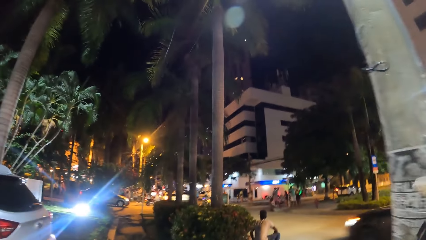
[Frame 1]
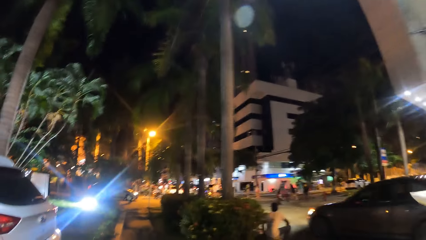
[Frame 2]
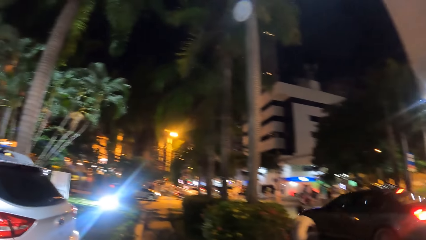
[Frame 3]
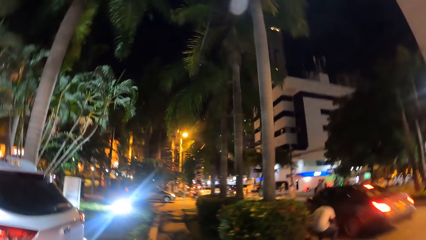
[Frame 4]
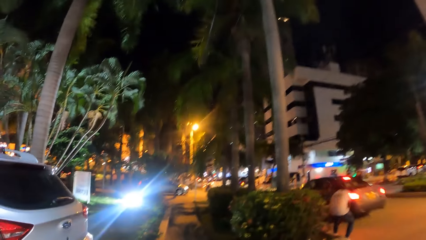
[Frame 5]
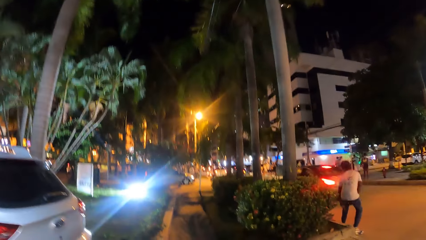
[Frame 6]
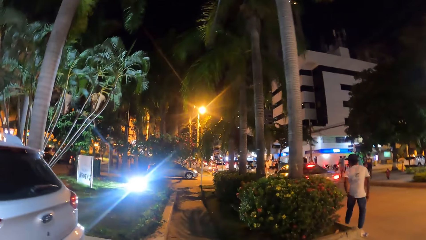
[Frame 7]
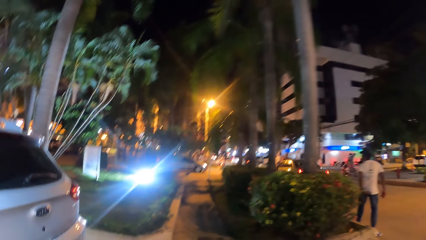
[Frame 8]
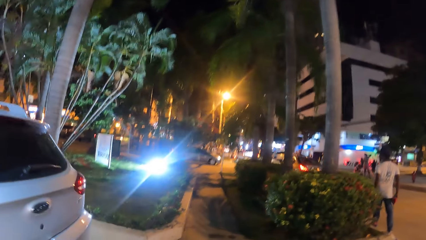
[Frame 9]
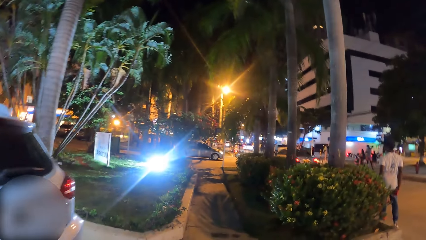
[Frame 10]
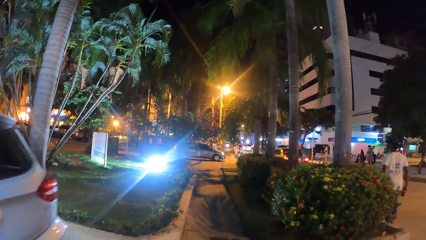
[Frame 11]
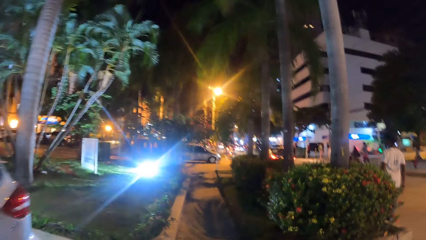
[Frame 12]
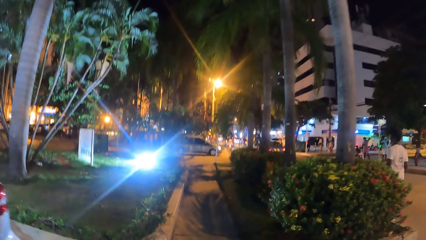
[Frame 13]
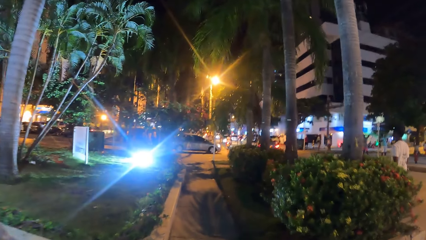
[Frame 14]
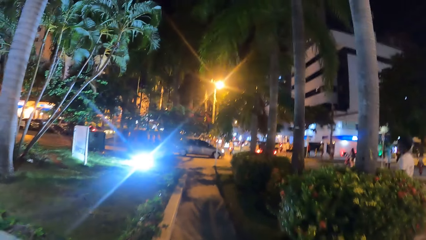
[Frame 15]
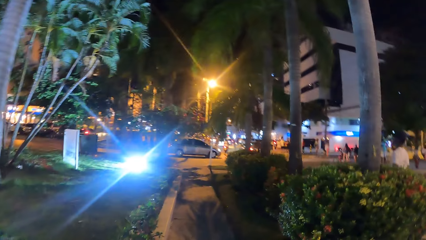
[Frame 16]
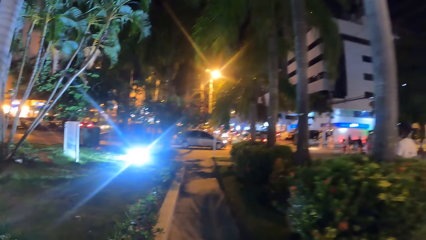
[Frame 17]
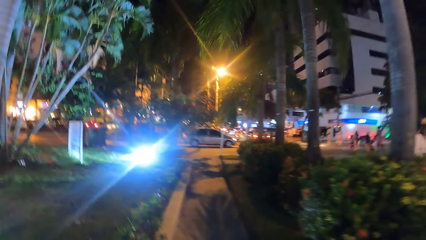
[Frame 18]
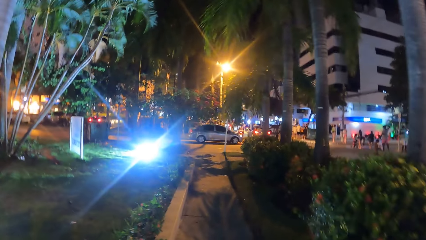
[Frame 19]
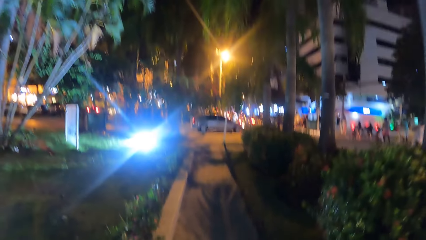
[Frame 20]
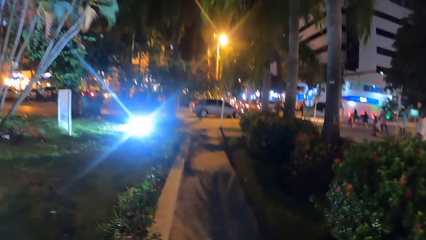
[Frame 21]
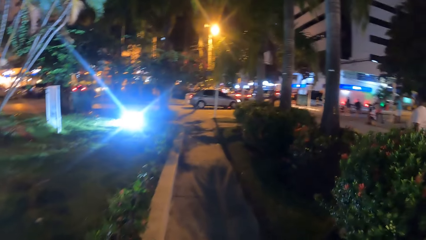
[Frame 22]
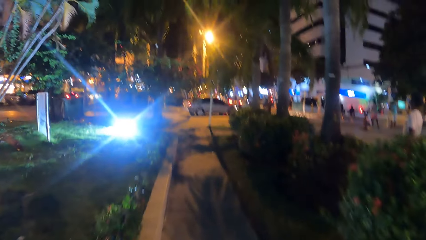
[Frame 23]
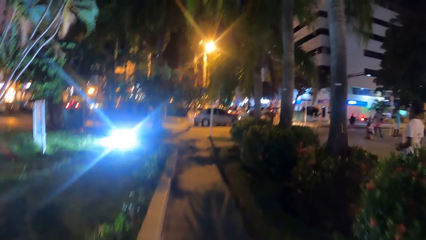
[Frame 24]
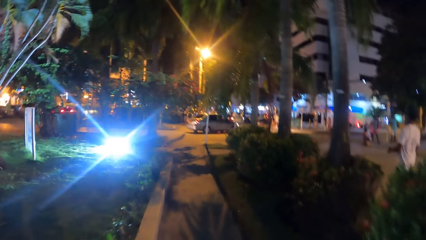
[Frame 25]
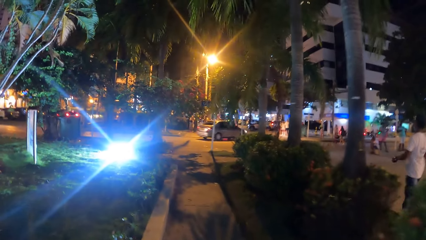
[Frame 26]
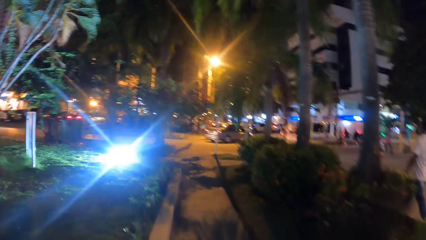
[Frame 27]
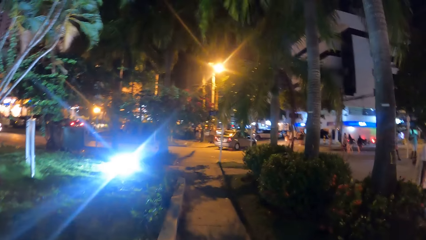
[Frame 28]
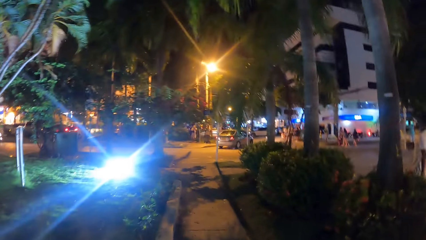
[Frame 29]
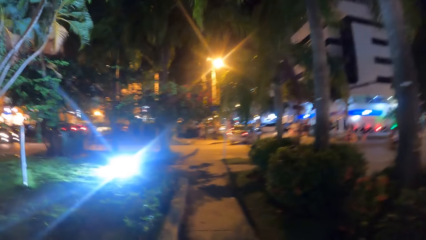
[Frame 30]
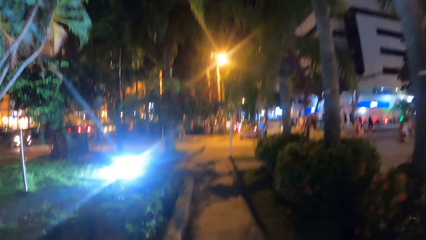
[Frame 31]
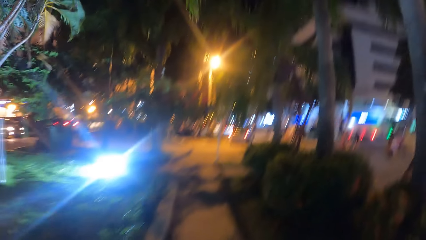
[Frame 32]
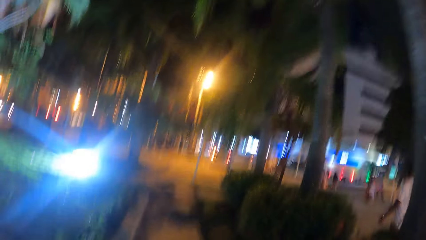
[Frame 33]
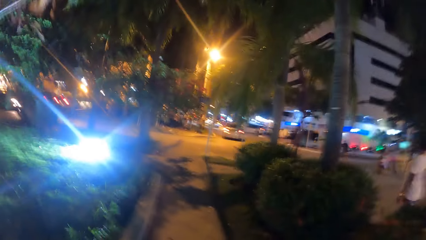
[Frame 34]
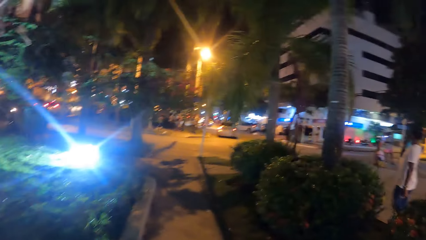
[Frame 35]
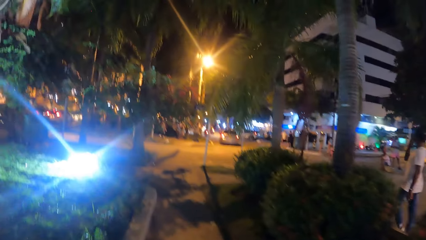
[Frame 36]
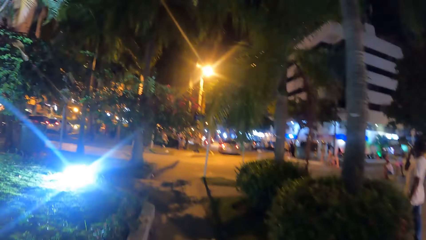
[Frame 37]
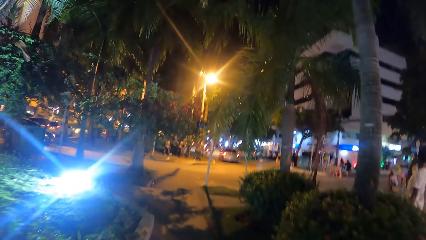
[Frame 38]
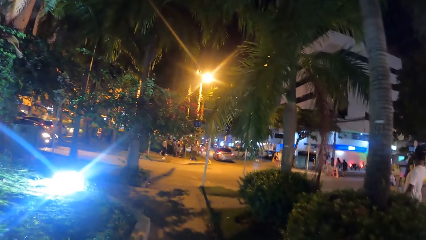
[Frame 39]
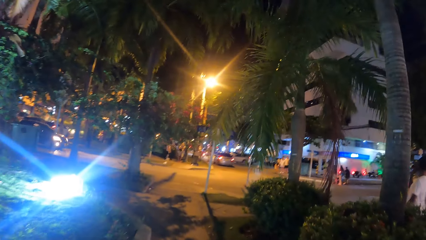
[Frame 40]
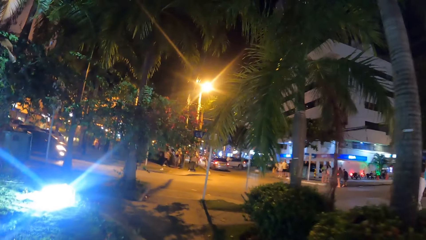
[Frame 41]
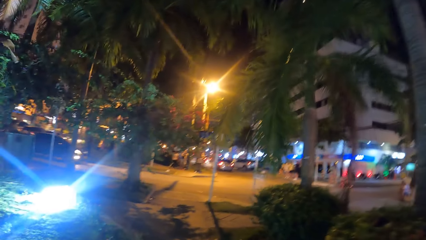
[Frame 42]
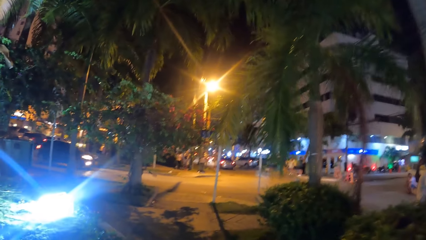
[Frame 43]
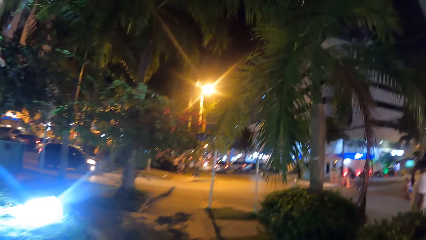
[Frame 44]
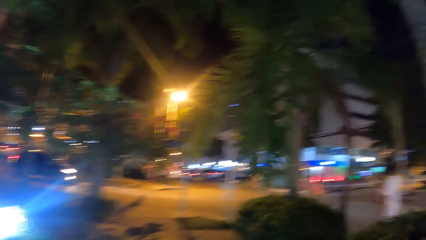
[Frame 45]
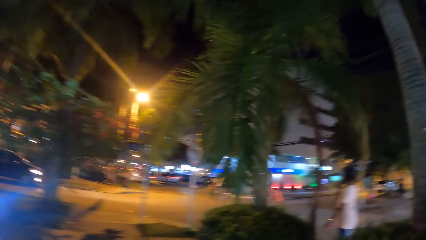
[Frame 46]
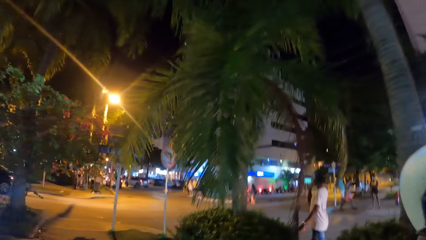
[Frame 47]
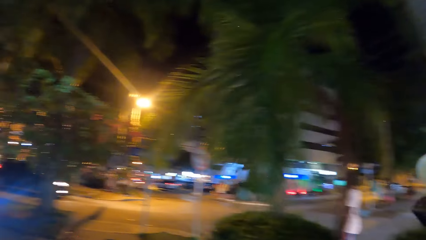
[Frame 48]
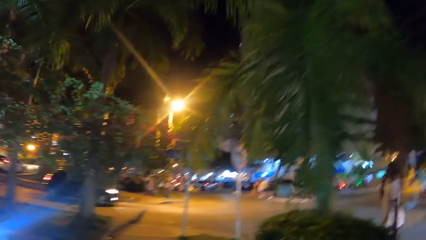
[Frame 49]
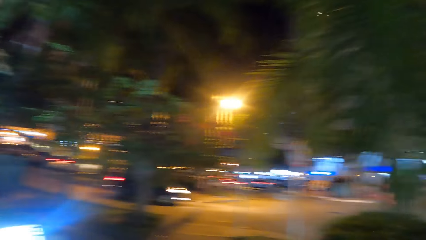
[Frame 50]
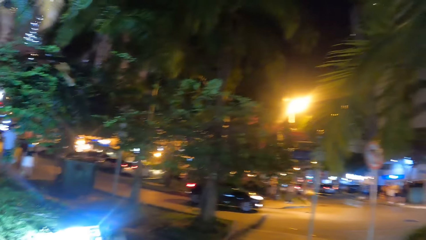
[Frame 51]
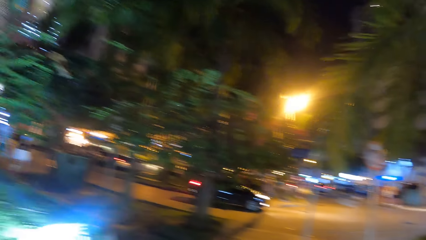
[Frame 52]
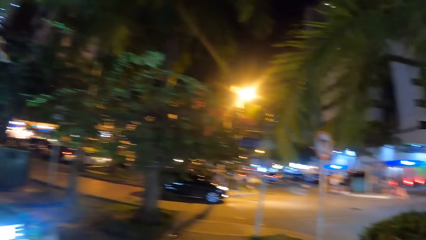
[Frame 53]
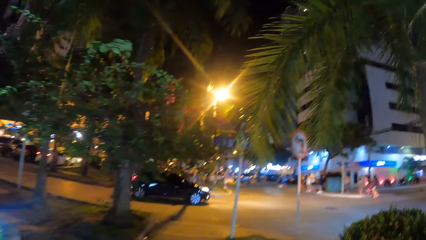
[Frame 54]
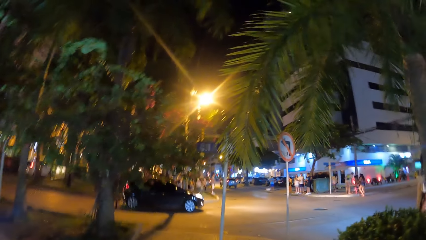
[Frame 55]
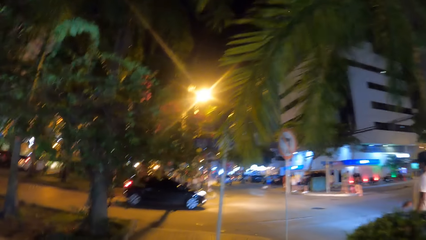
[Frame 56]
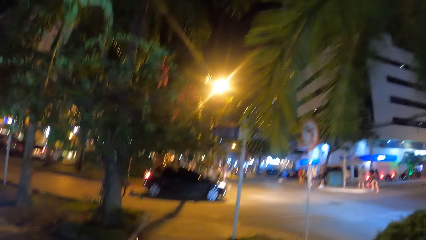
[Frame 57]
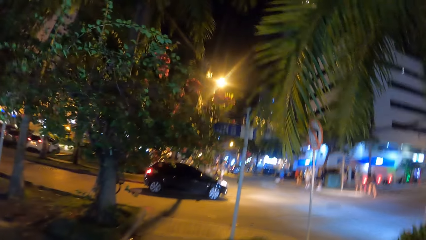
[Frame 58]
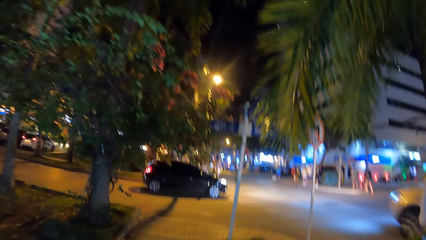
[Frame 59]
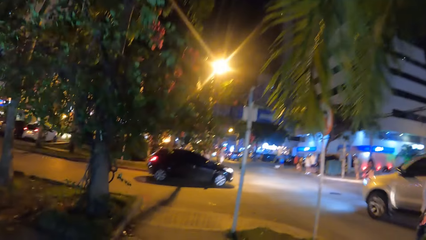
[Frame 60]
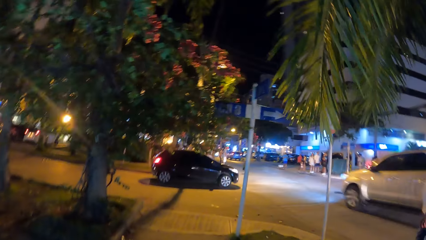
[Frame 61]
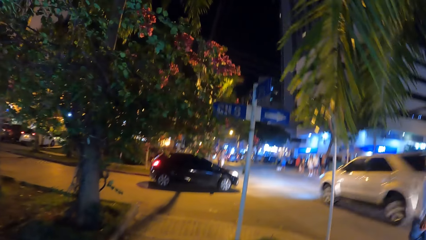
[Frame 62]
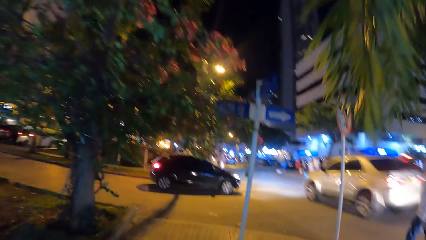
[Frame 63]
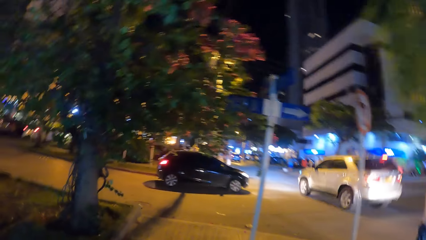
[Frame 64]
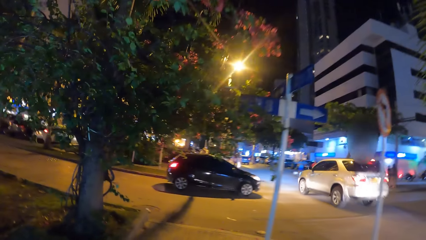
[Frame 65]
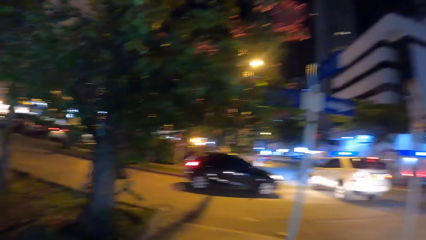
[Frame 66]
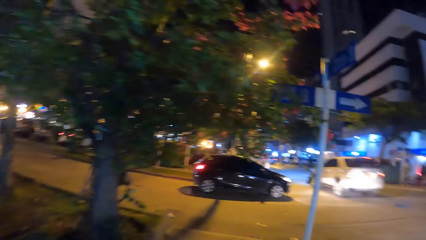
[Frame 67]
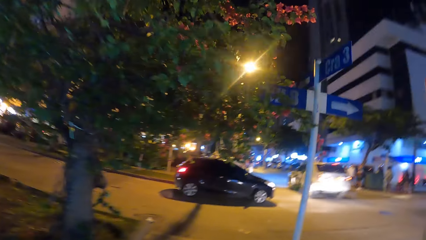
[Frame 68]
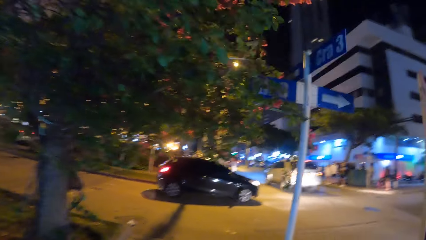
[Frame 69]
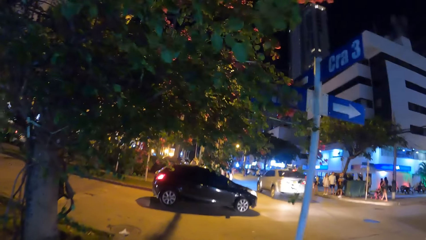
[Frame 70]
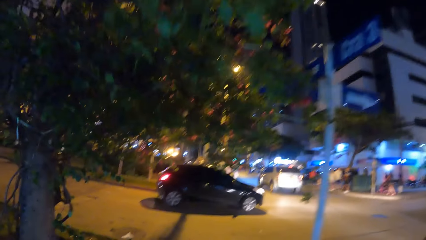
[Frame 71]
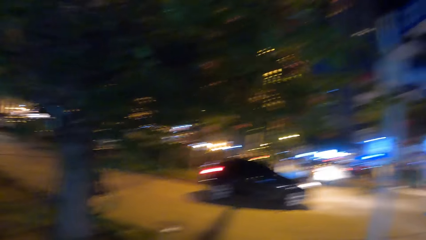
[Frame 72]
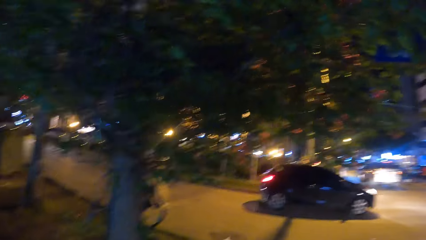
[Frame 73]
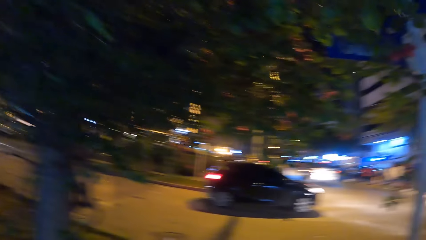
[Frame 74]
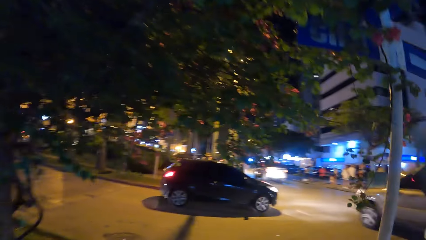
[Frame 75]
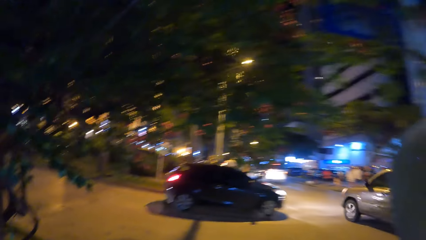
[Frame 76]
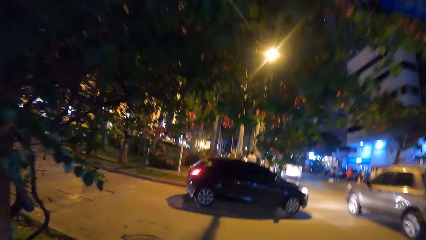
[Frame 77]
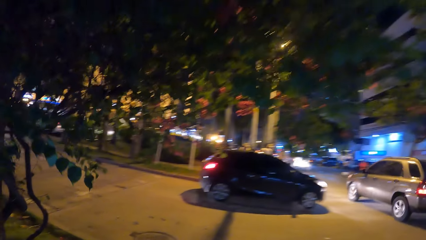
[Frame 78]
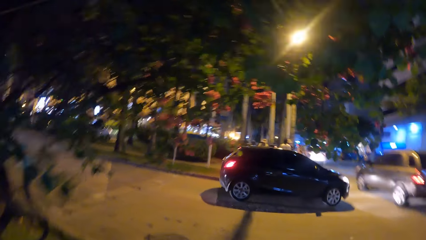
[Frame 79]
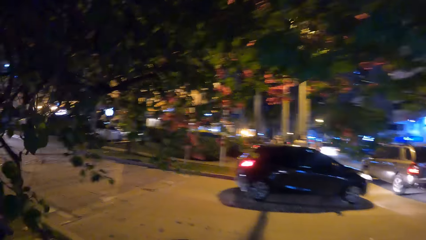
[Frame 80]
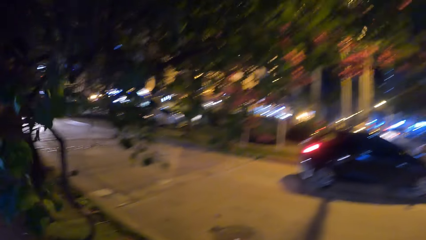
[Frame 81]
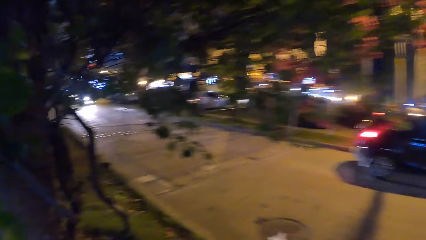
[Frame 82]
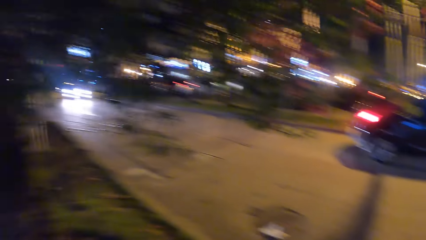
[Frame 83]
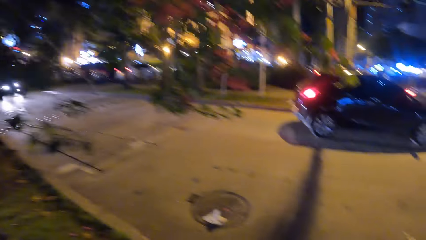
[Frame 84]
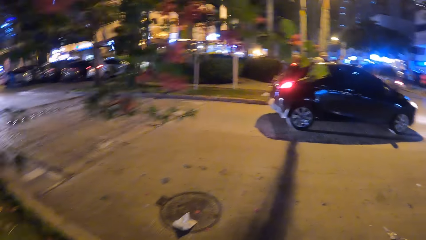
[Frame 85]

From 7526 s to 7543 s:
The camera wearer looks ahead.
